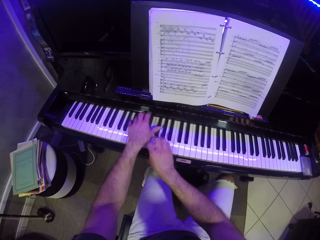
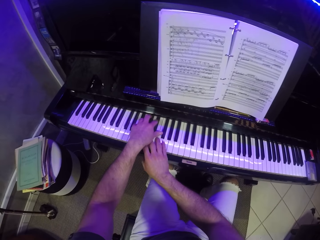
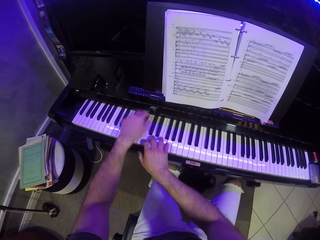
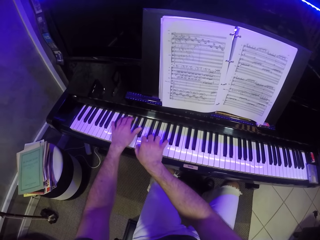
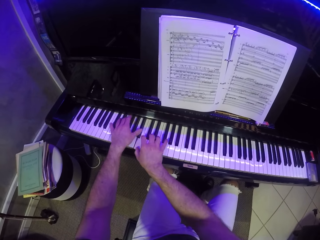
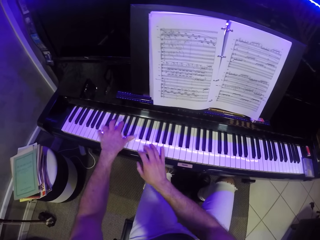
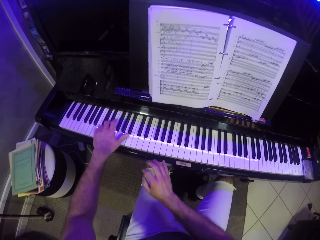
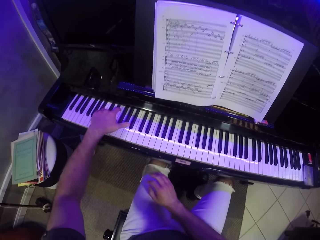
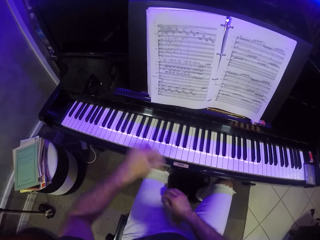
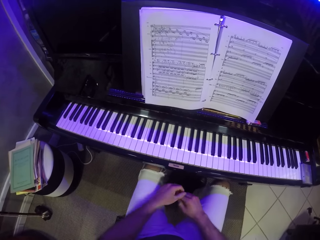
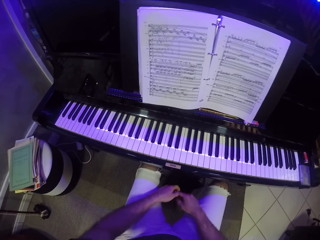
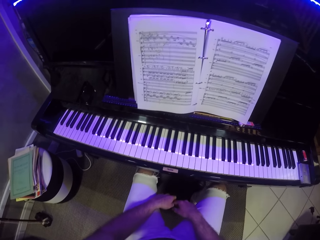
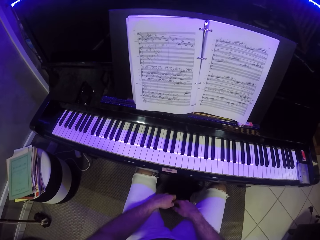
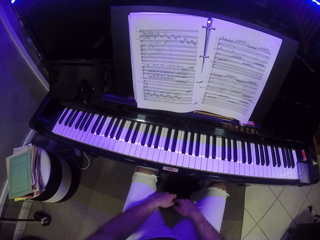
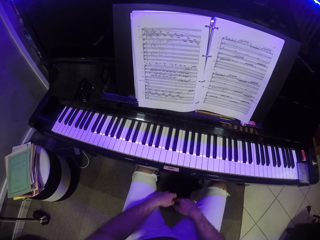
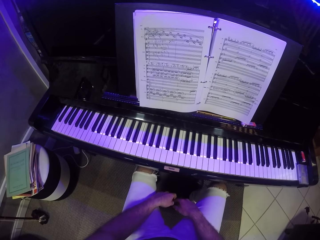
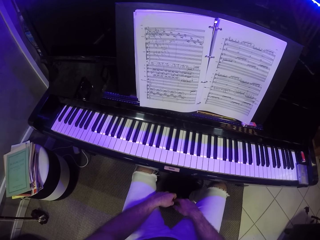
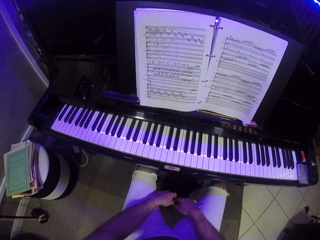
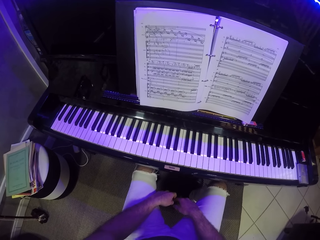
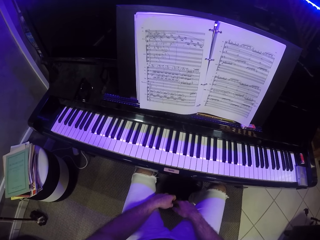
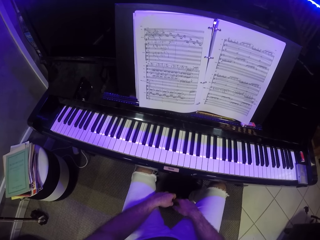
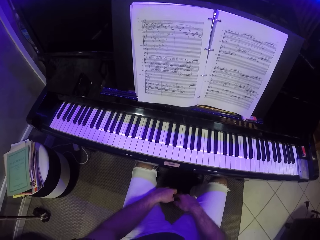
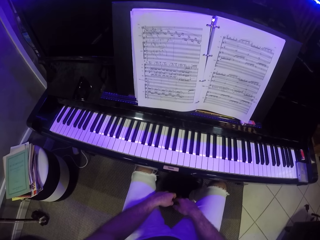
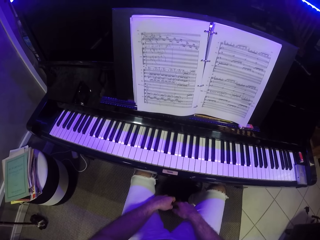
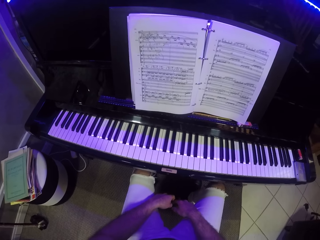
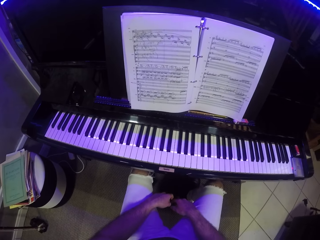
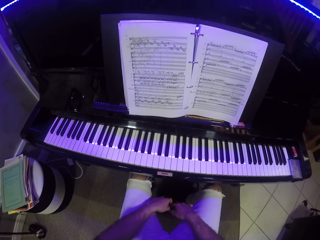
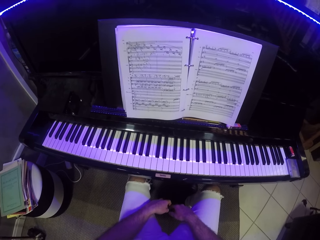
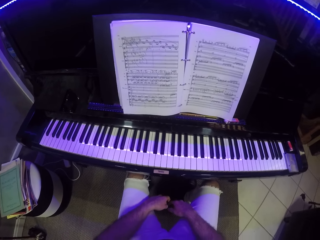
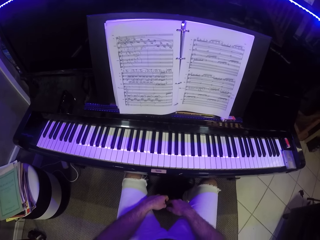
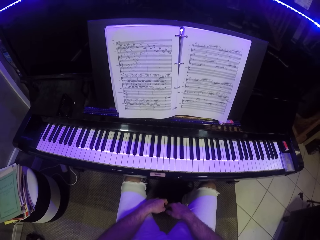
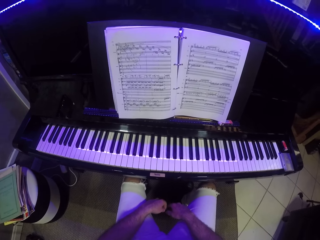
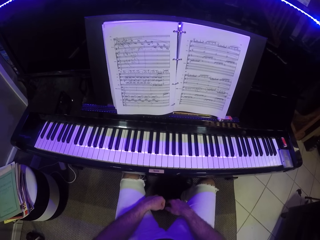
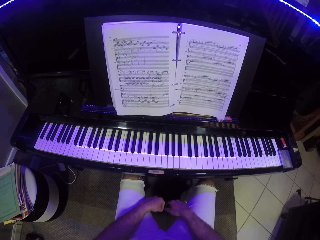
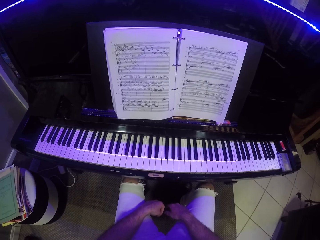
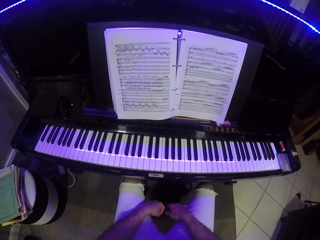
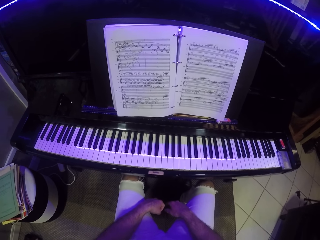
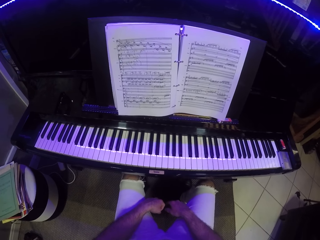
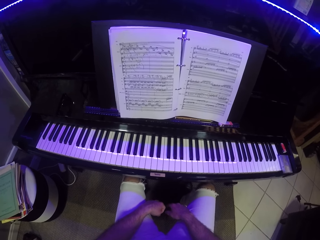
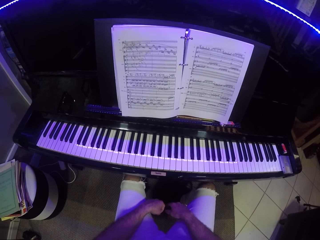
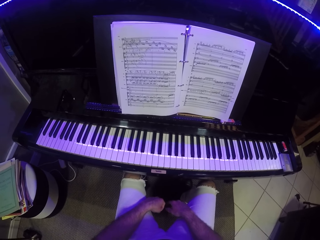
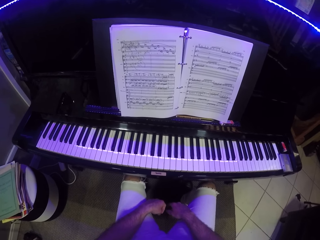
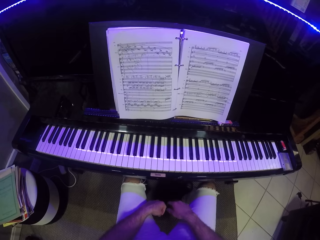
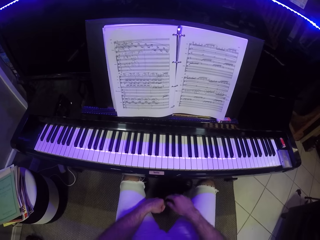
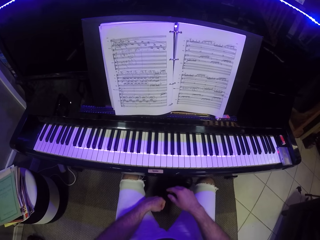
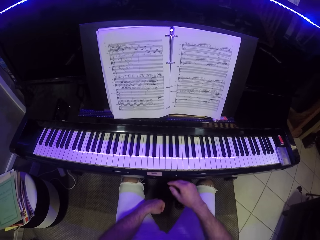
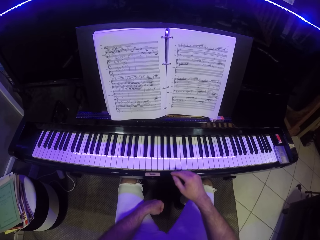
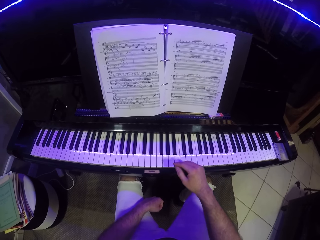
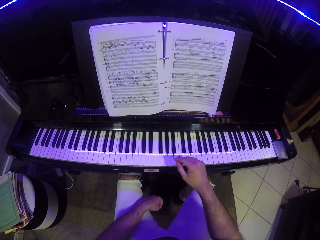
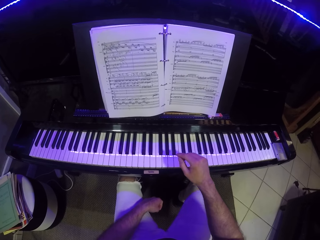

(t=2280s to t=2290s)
The camera wearer puts their hands together. They look around.

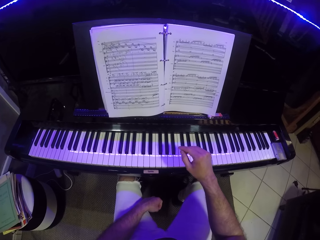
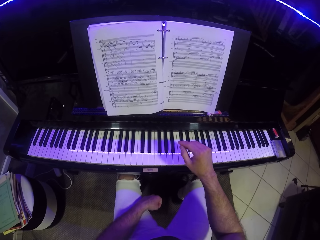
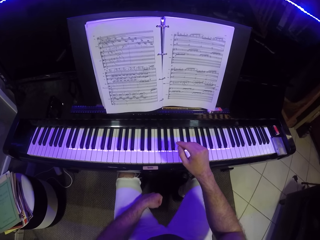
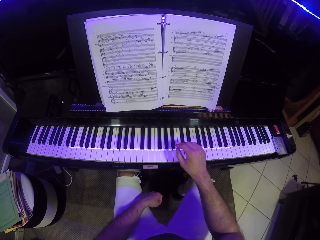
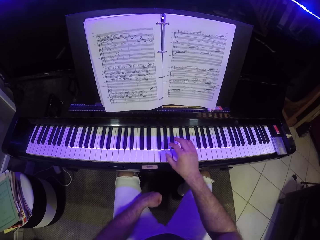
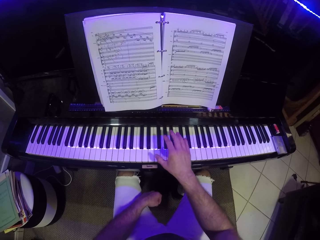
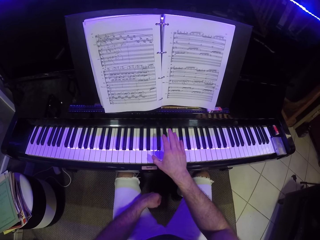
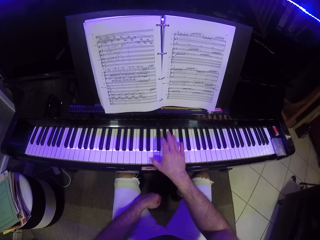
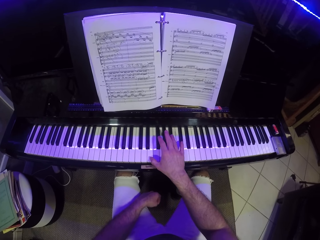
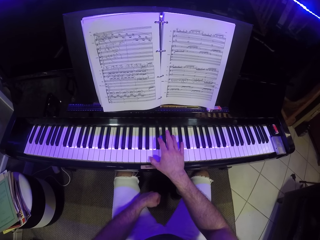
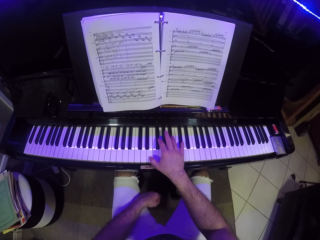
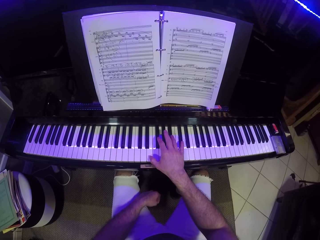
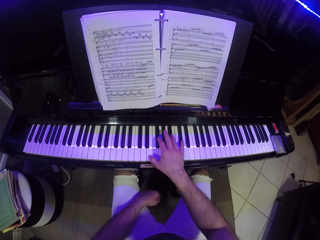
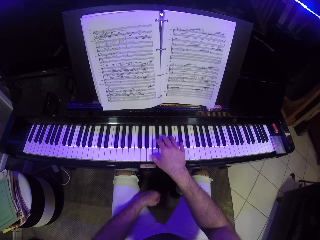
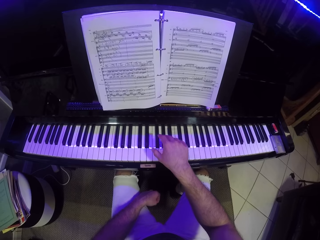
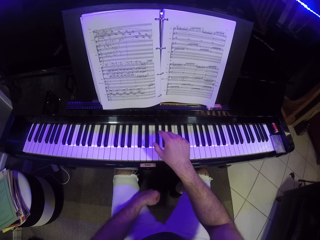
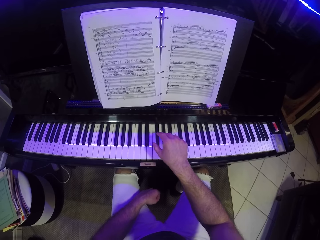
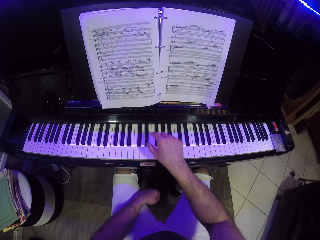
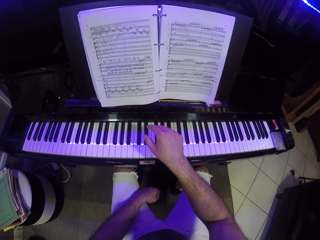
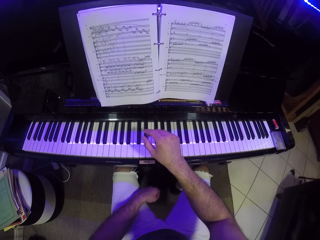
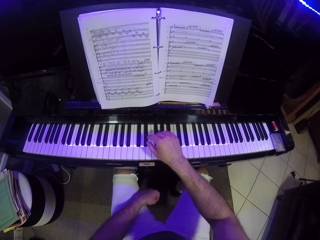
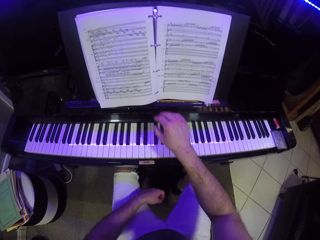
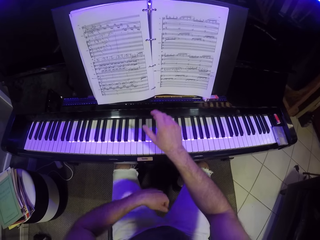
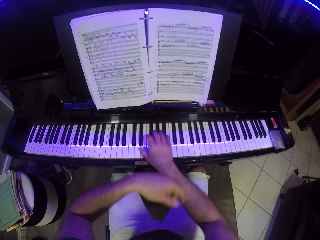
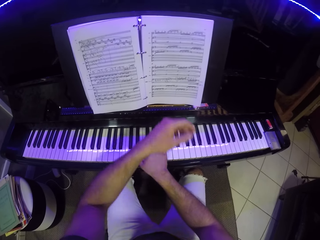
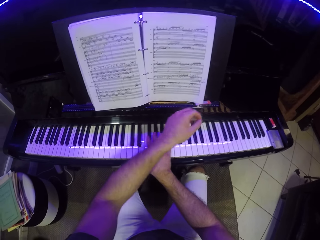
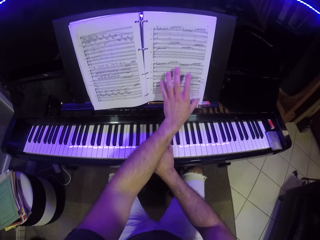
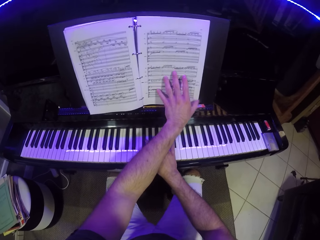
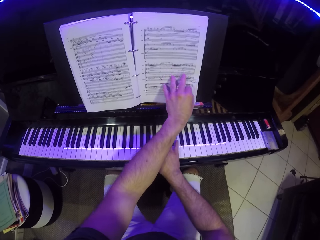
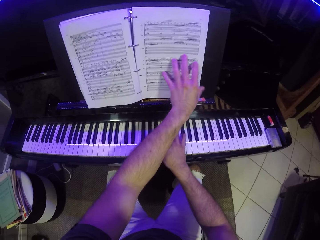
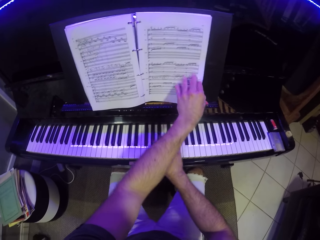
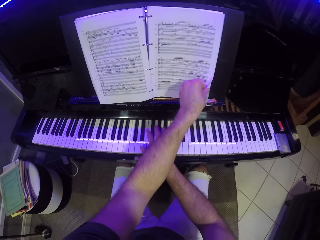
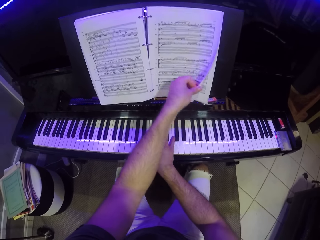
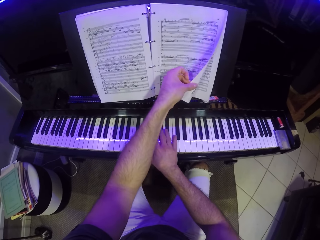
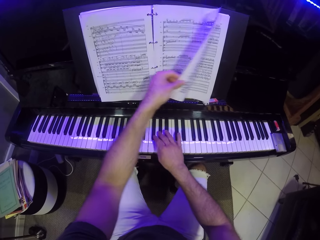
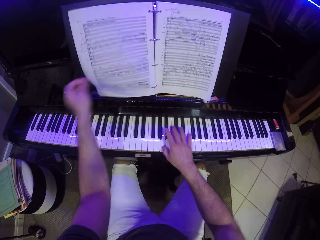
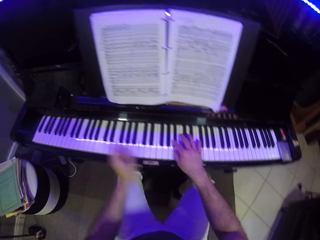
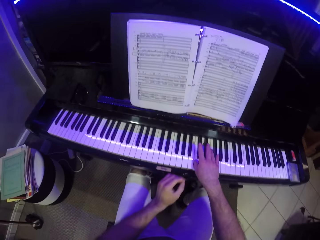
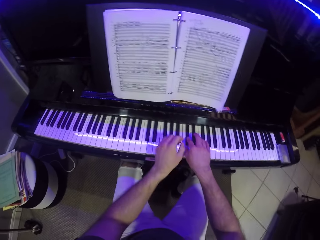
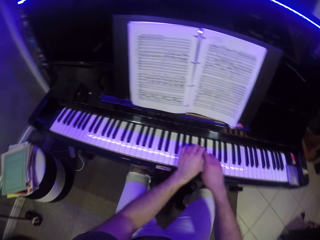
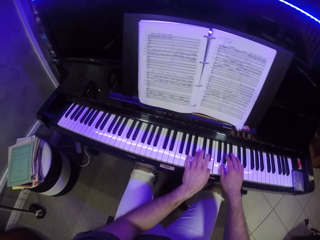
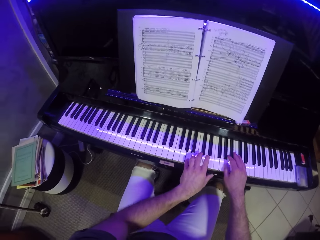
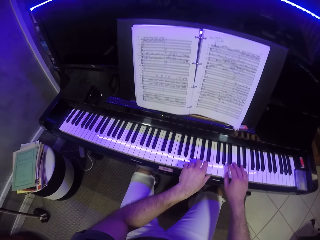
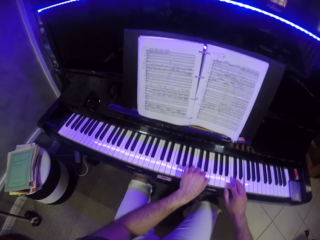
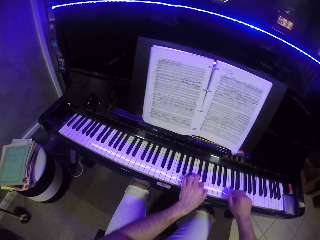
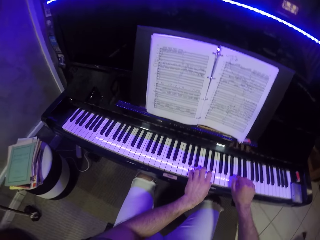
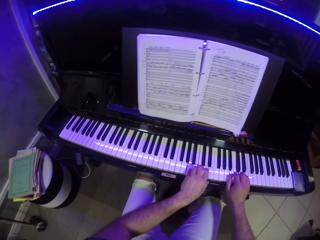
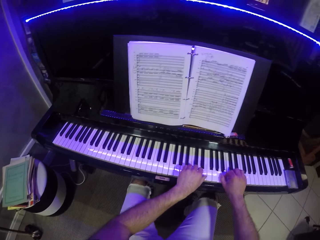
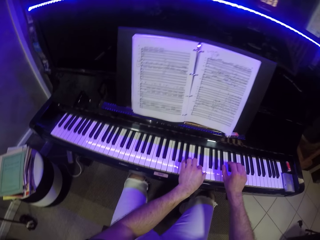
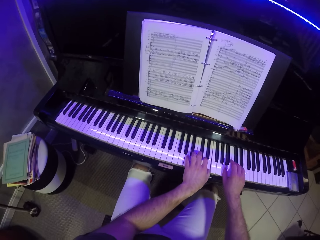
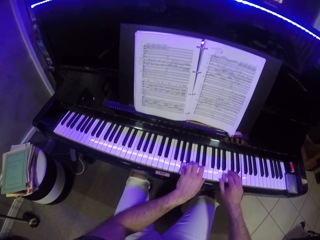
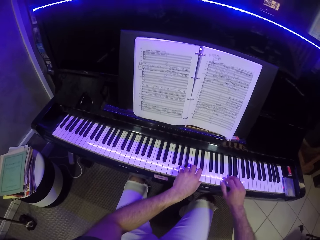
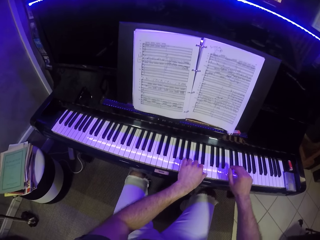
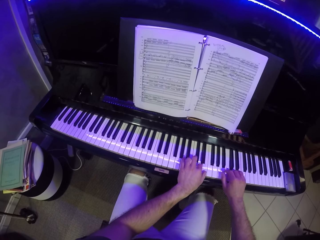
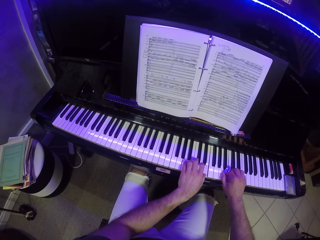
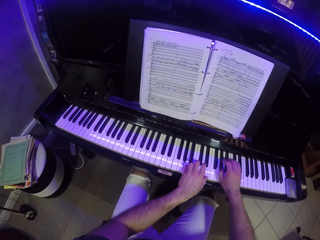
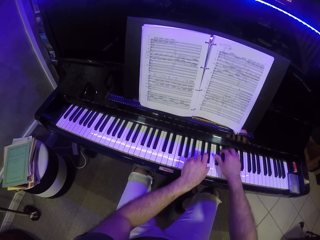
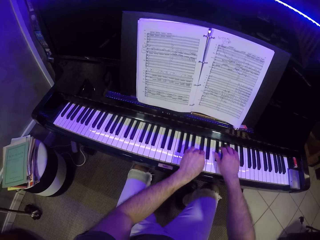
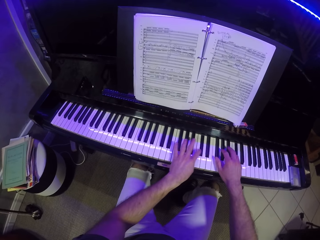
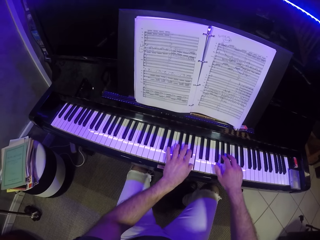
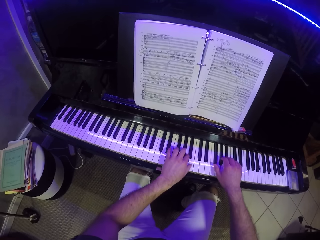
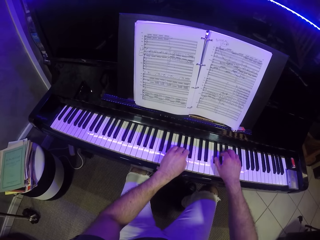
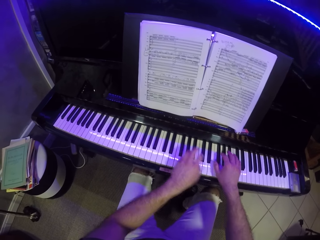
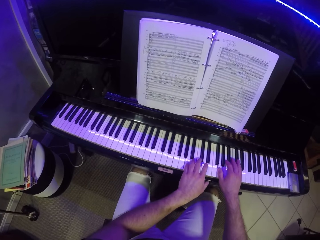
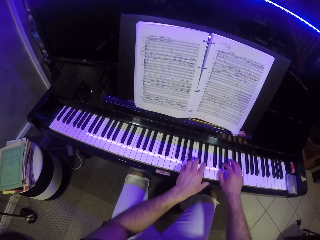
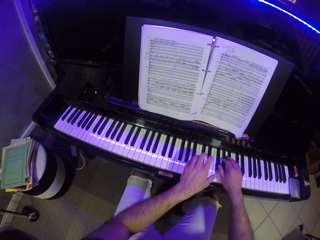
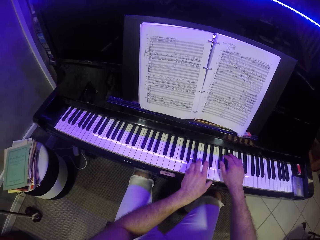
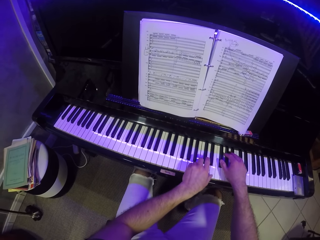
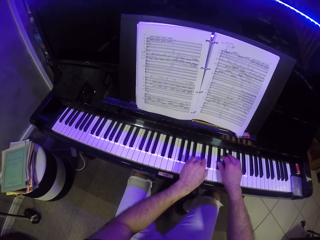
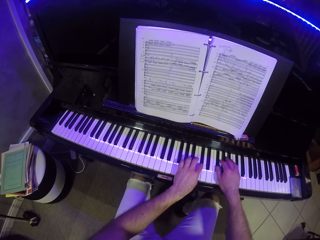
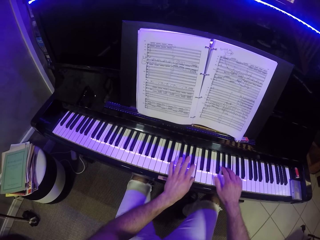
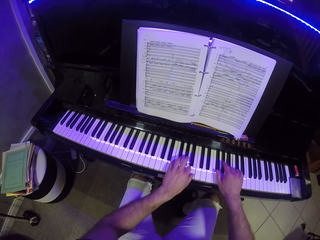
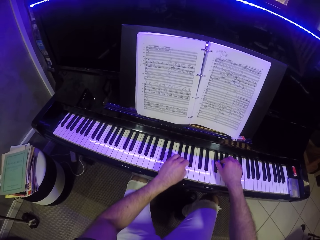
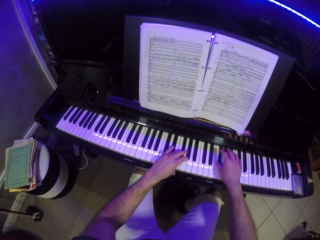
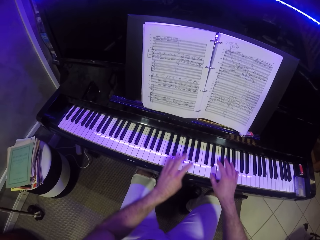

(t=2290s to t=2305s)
The camera wearer plays the keyboard with his right hand. He turns a page of the book with his left hand. He plays the keyboard with both hands.
